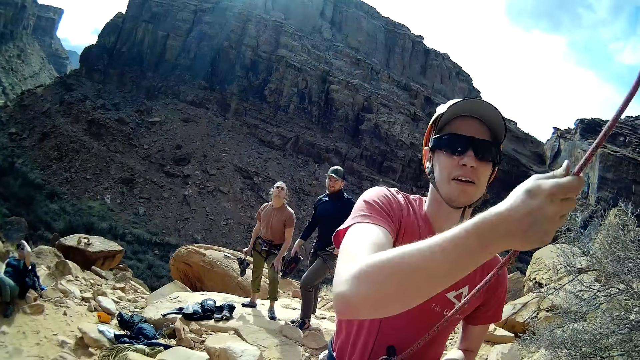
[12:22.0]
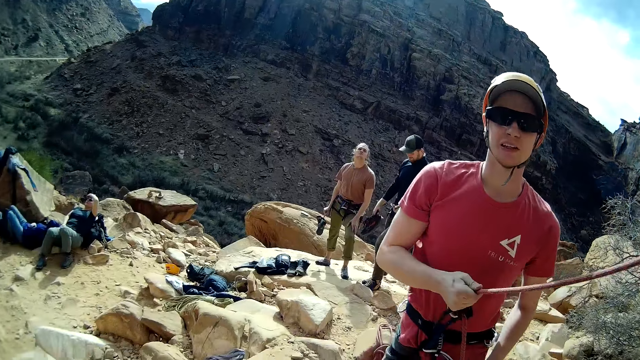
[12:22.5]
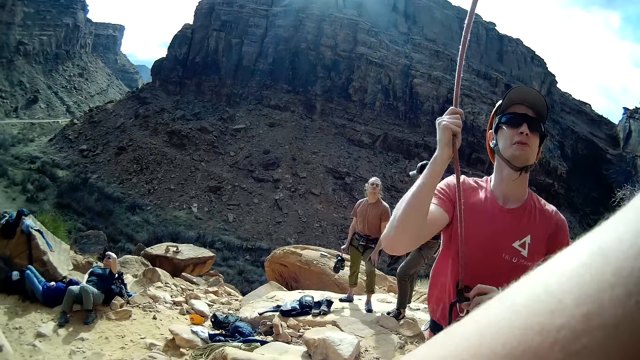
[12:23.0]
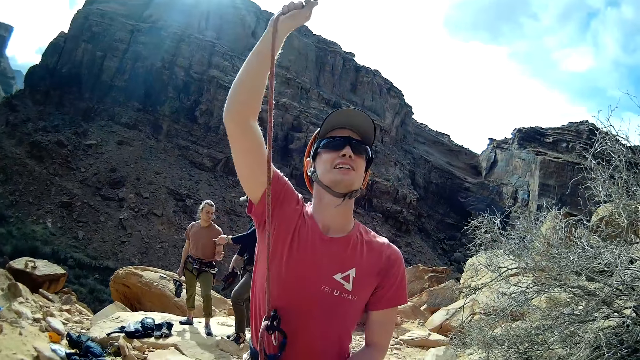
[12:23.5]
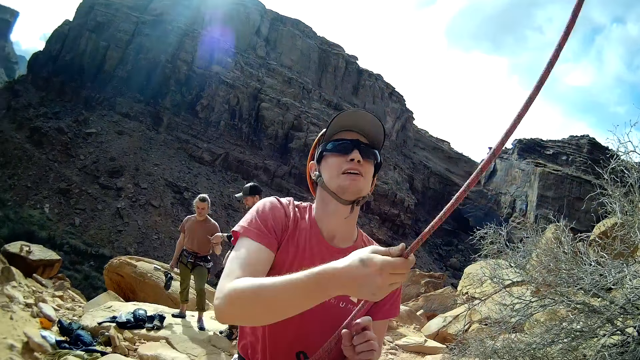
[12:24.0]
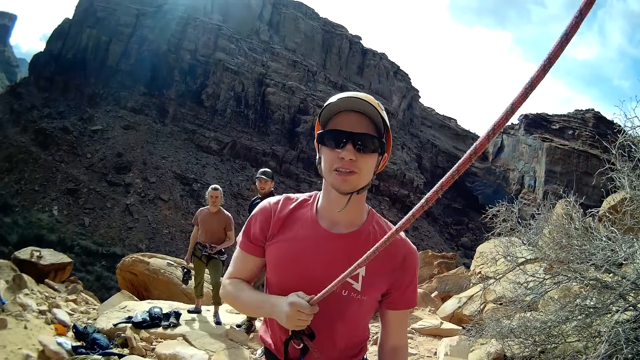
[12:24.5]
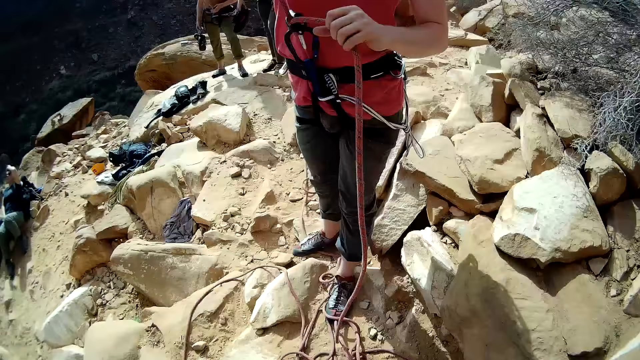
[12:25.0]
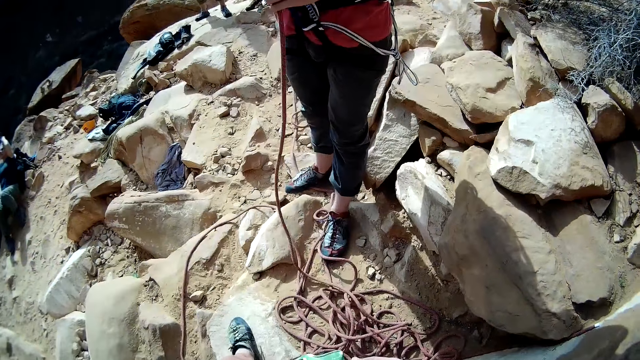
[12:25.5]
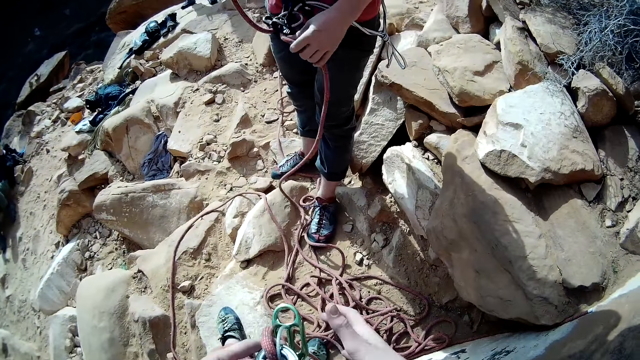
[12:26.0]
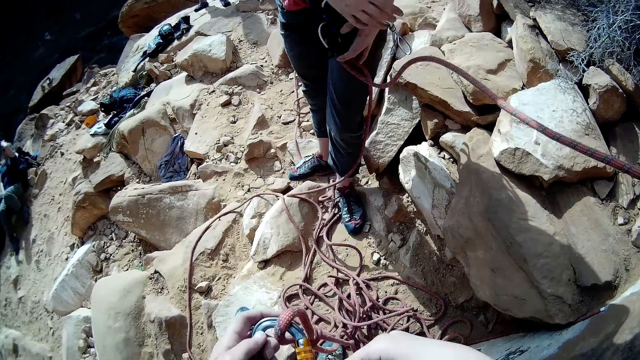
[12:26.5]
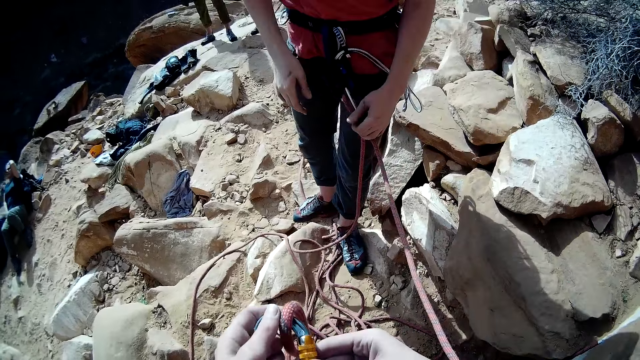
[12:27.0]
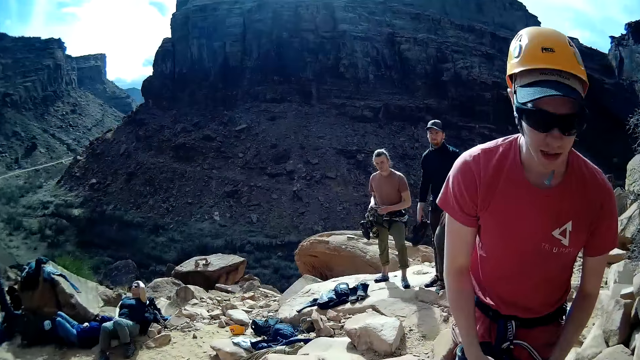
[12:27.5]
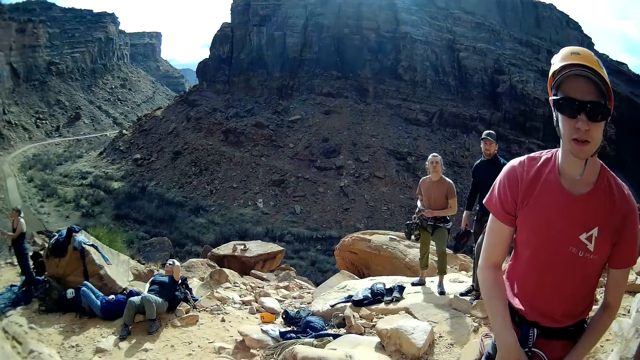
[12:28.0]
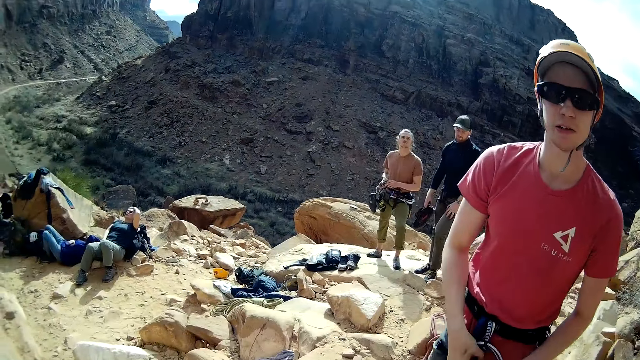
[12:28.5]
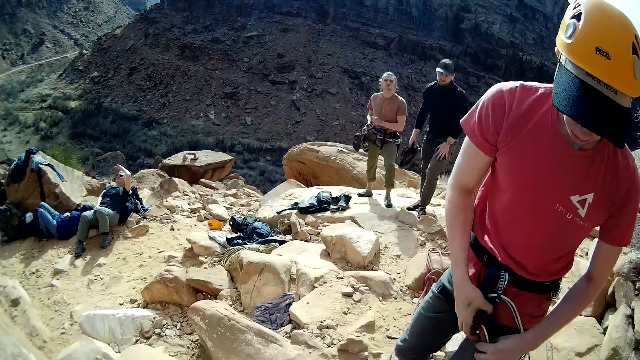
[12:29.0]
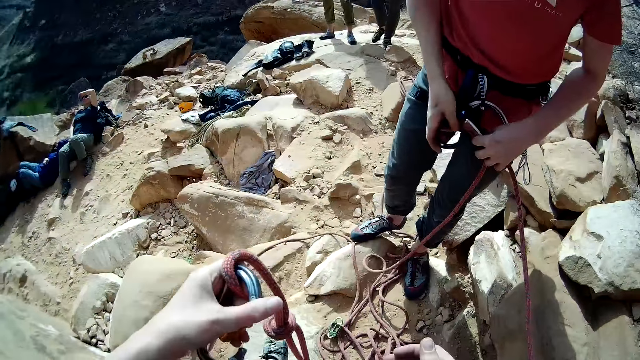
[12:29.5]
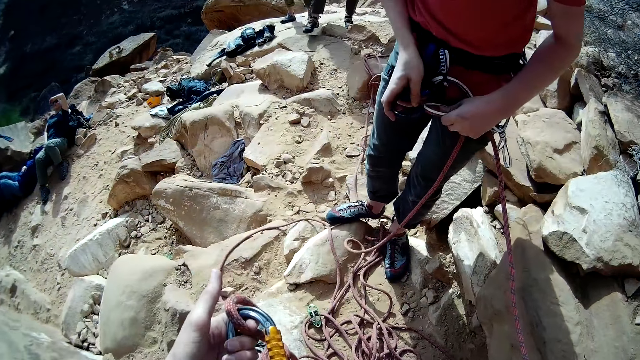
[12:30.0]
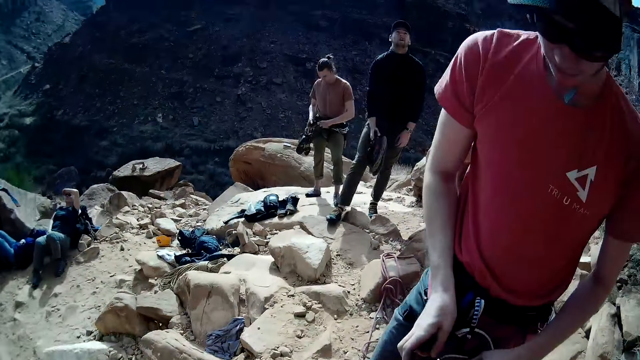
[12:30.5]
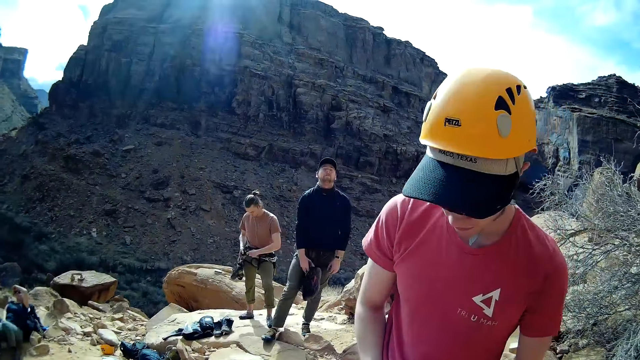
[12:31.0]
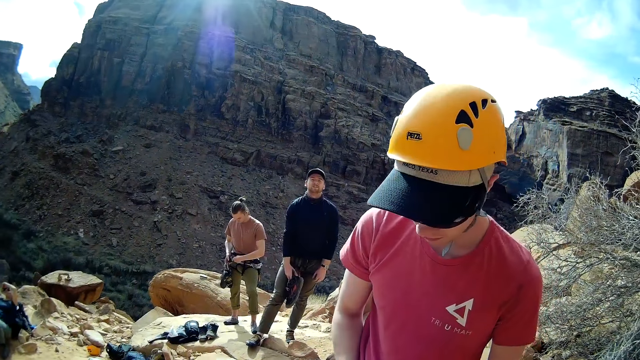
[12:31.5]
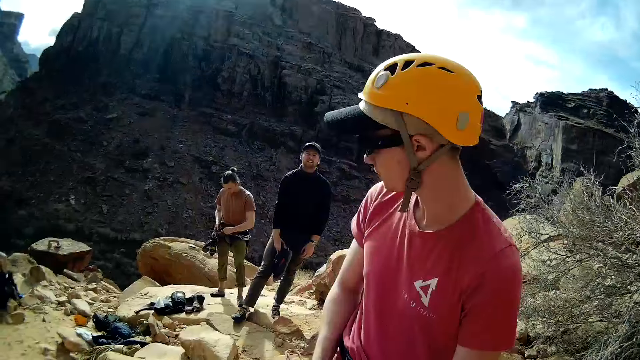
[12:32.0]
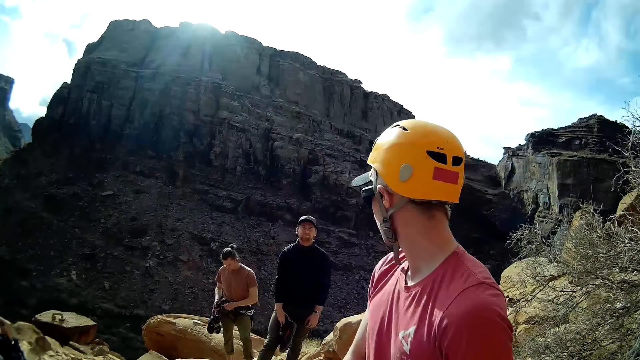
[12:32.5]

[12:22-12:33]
A man moves the hand. The camera wearer loosens the climbing rope from his waist. Another man touches the rope. The first man looks around. The other man looks at a third man.

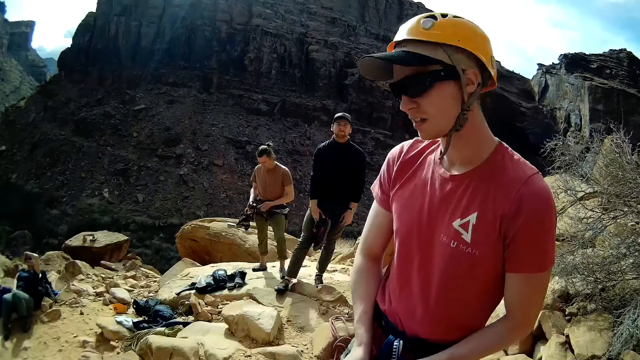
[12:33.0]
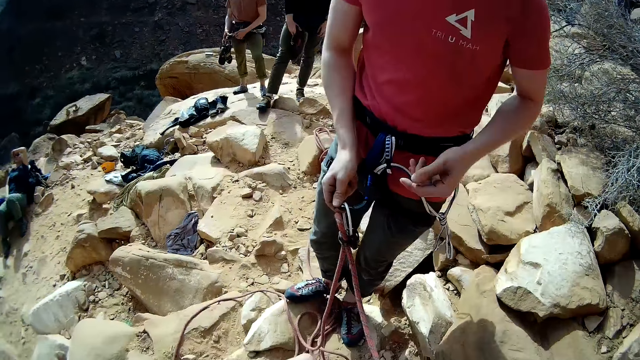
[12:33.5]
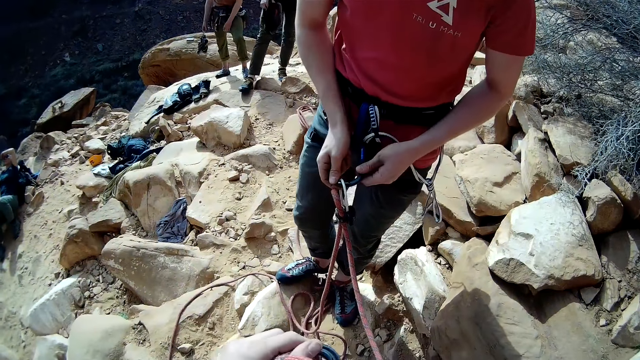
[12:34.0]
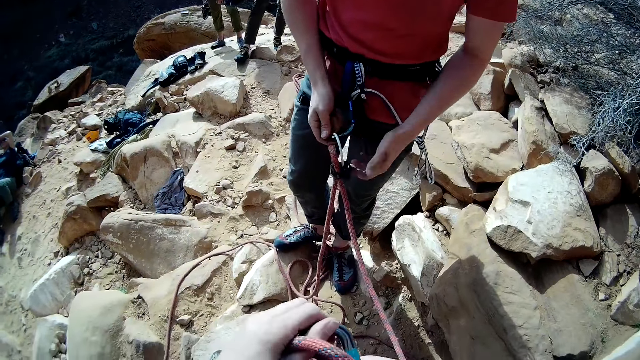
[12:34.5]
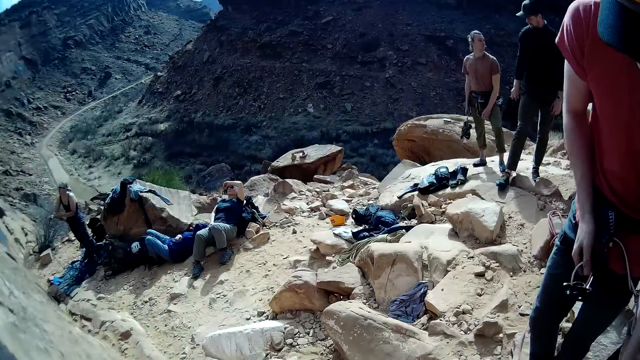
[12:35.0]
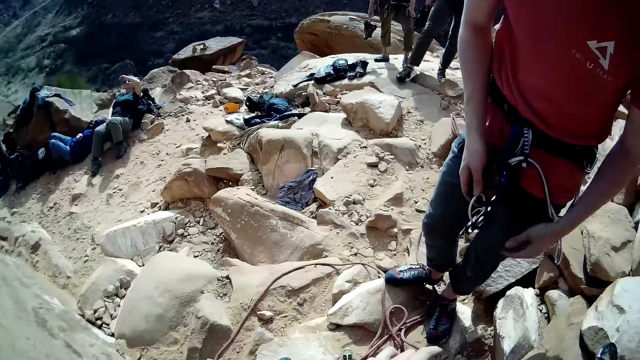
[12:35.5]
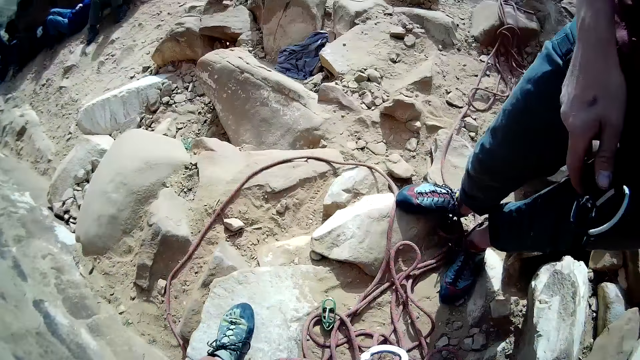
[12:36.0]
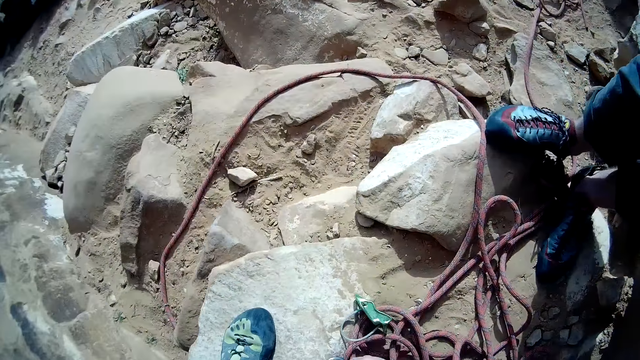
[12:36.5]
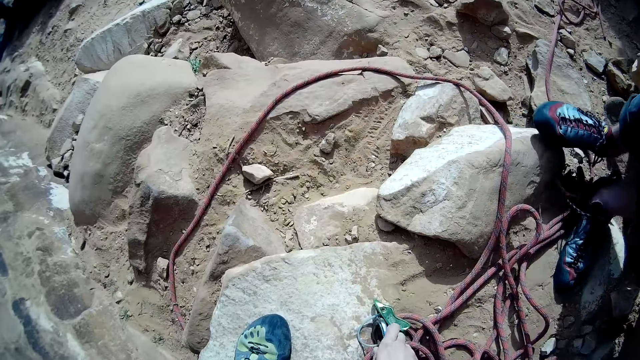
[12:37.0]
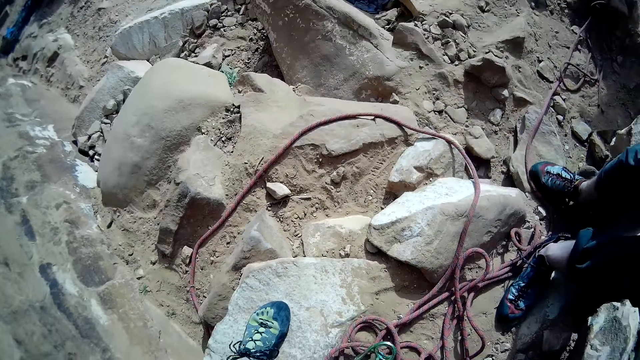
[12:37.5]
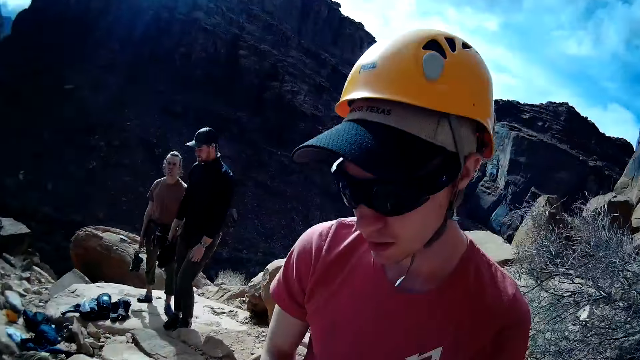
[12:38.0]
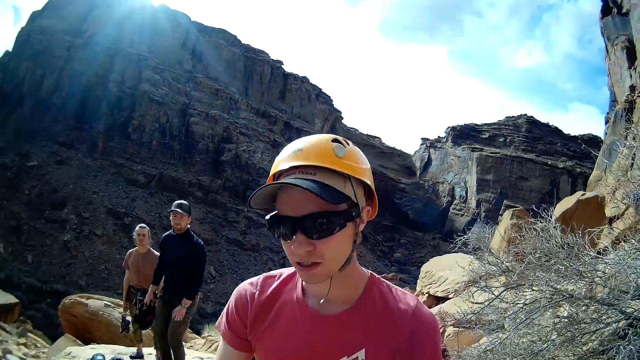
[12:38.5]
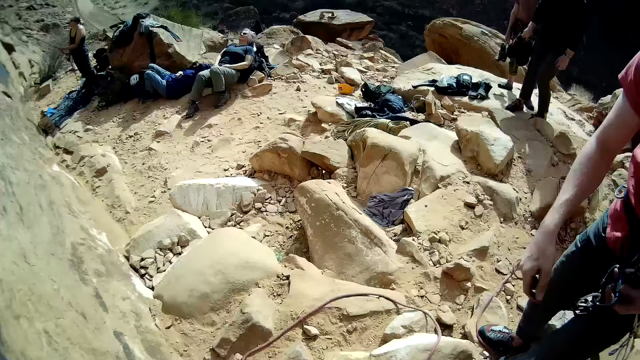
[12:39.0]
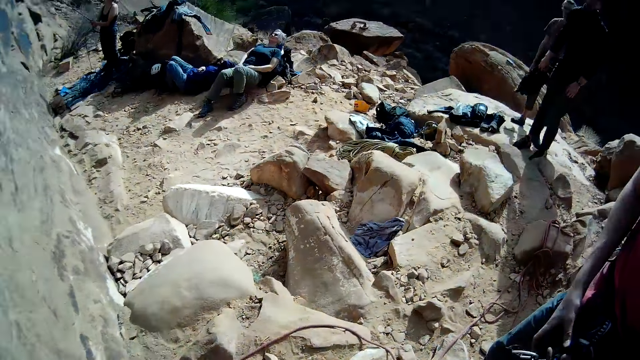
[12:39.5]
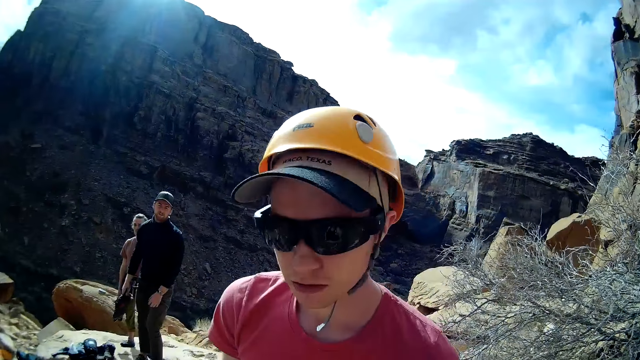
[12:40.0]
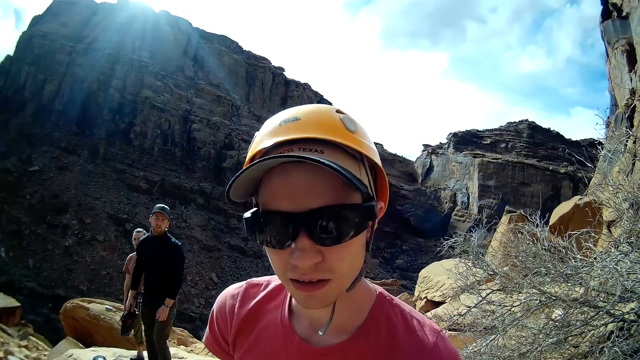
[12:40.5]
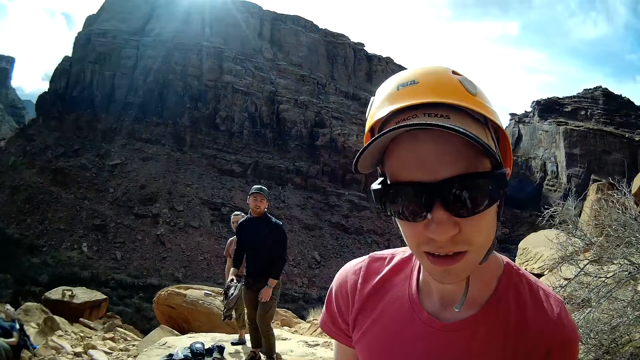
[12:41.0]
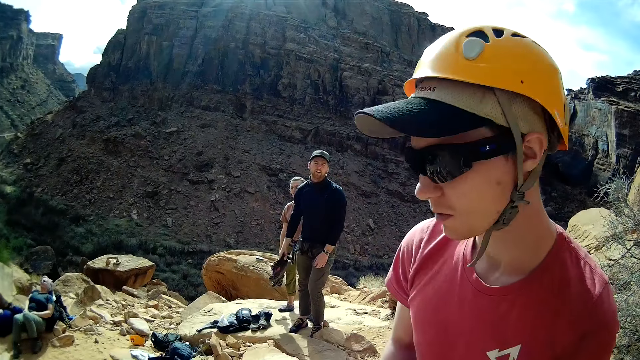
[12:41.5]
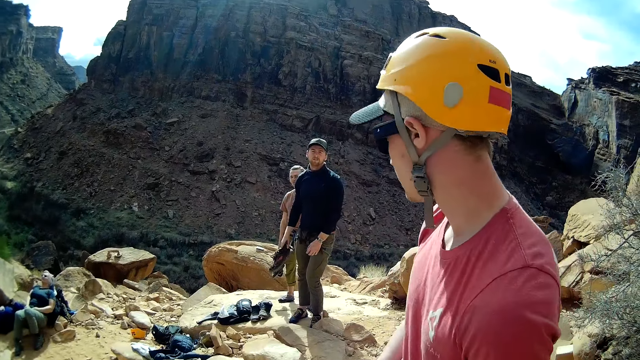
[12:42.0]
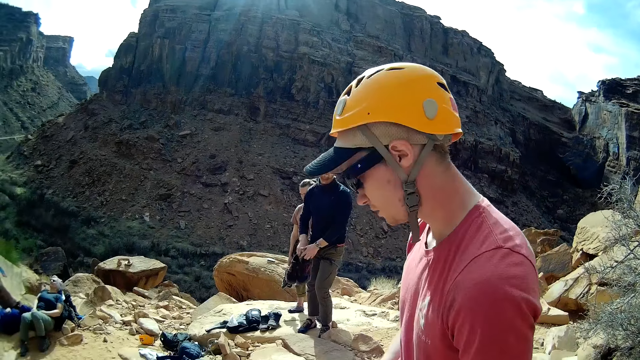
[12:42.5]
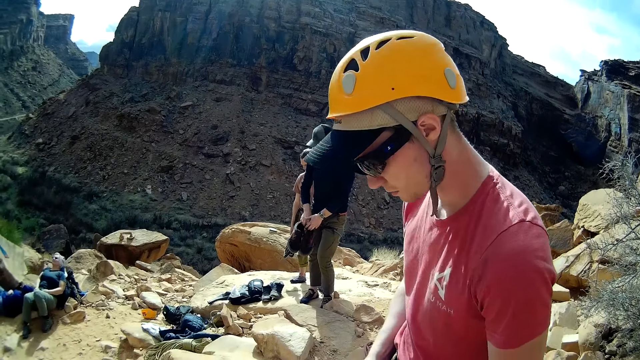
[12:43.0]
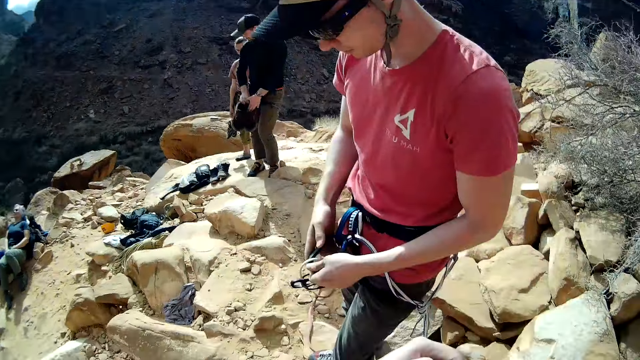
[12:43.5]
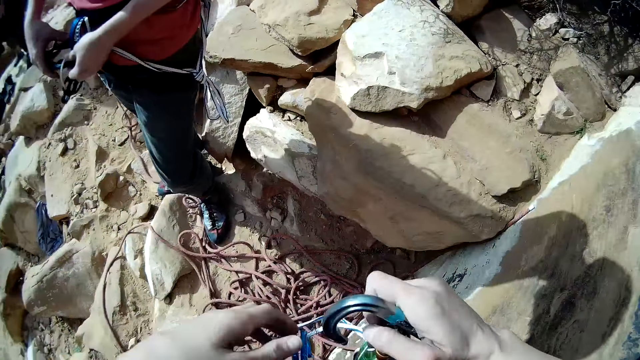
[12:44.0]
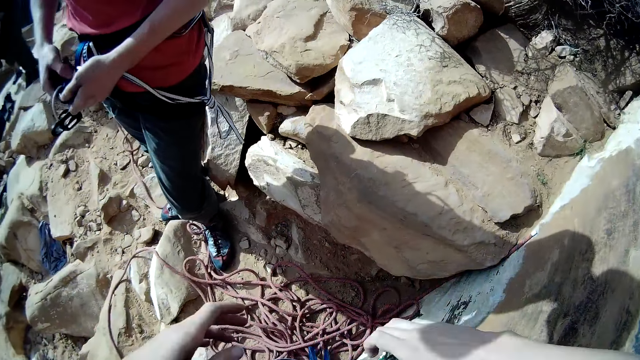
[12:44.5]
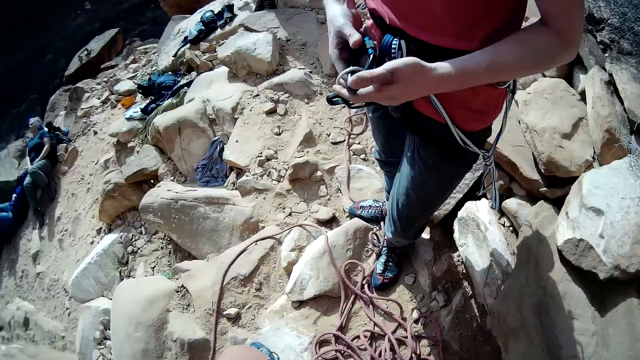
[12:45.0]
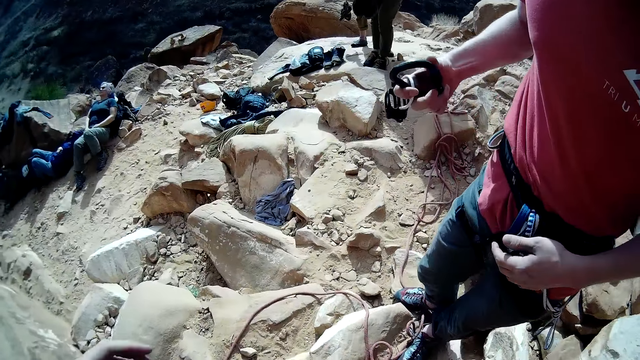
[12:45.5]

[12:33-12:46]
A man moves the hand and touches the rope. Another man looks around. The first man moves the hand and moves the leg. A third man looks at the first man. The first man moves the hand and looks at a fourth man. The fourth man touches the shoes. The third man passes the rope to the right hand and moves the hand. The first man moves the hand. The third man moves the hand.
